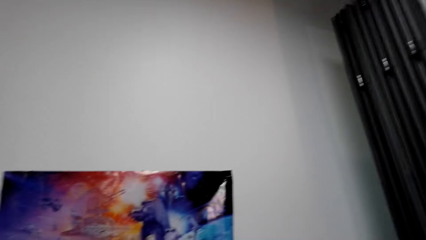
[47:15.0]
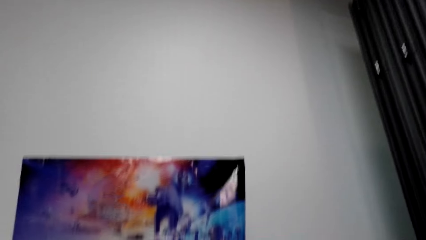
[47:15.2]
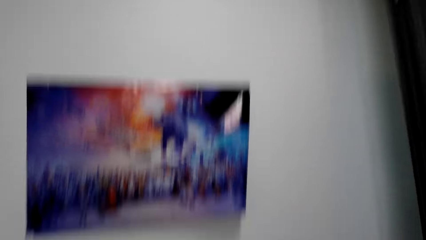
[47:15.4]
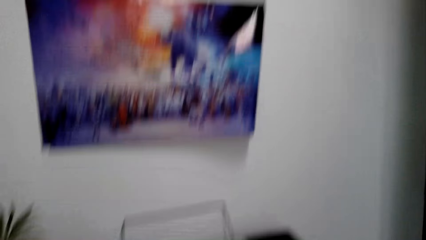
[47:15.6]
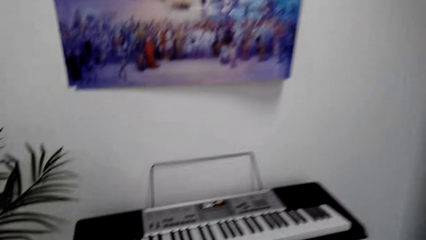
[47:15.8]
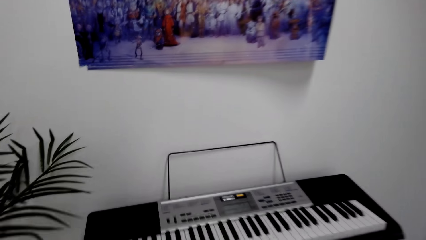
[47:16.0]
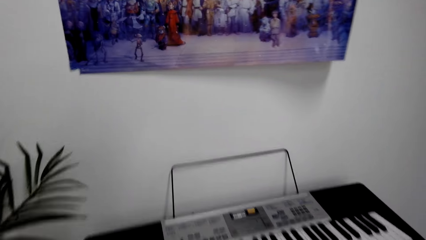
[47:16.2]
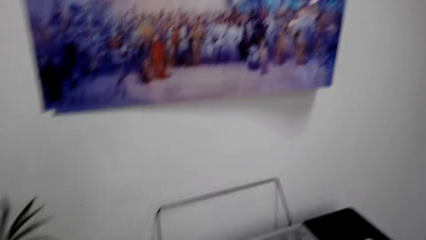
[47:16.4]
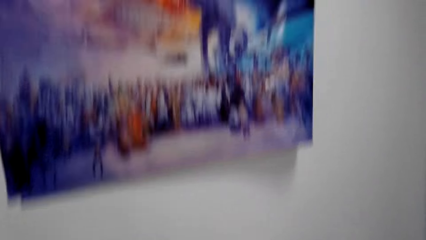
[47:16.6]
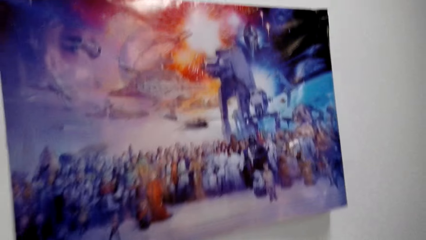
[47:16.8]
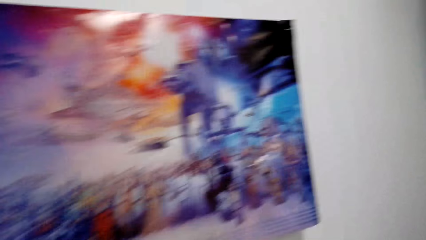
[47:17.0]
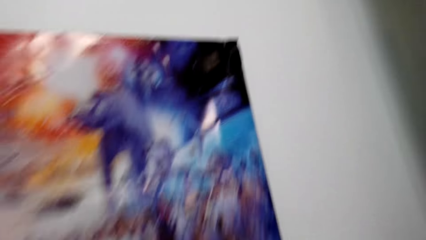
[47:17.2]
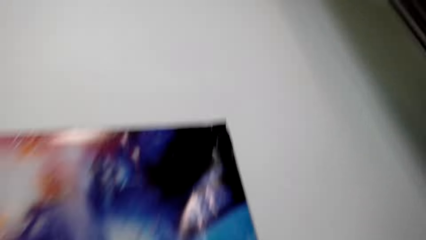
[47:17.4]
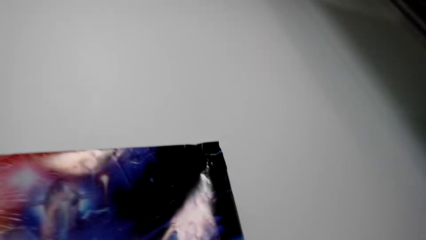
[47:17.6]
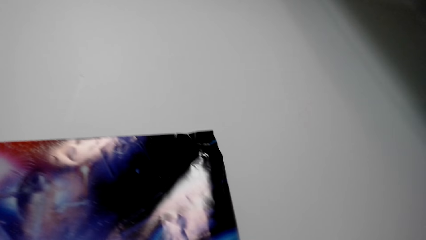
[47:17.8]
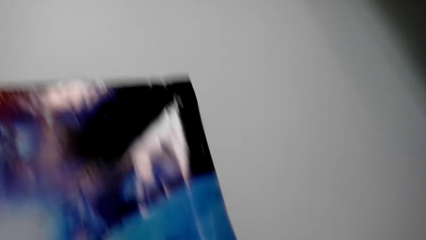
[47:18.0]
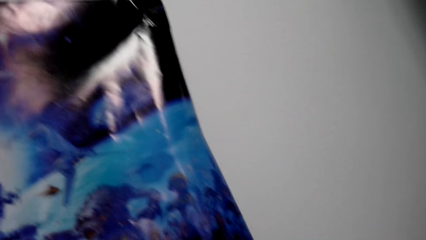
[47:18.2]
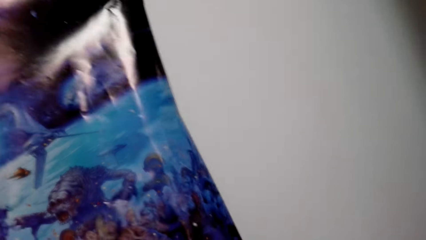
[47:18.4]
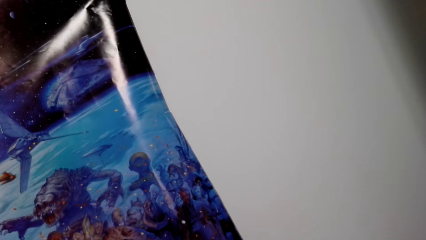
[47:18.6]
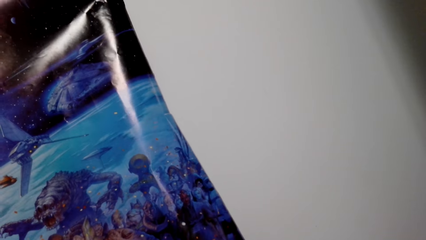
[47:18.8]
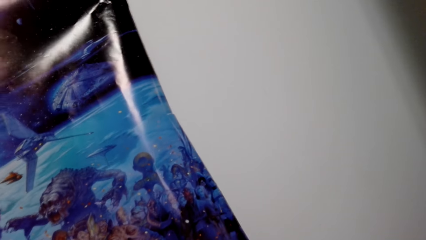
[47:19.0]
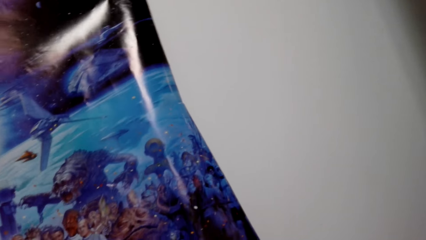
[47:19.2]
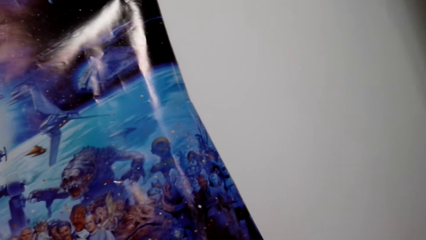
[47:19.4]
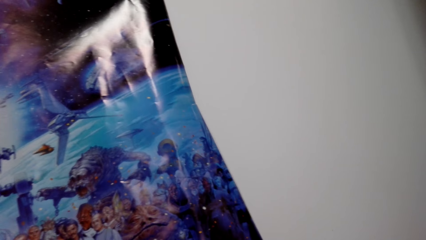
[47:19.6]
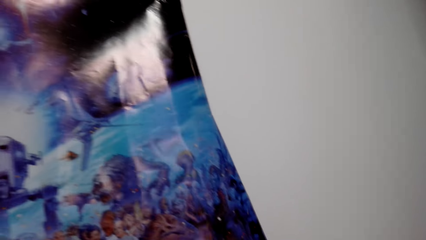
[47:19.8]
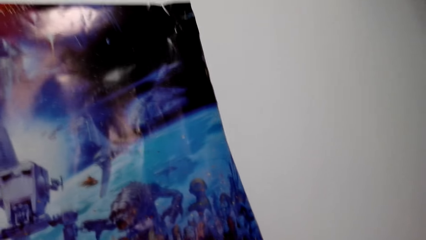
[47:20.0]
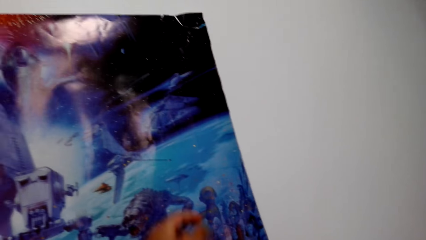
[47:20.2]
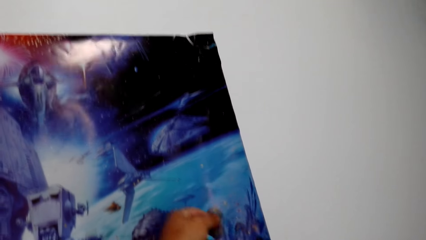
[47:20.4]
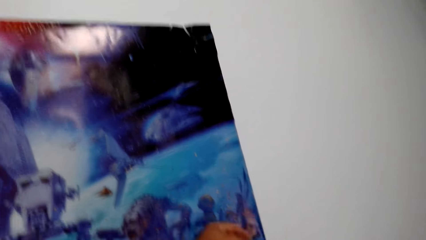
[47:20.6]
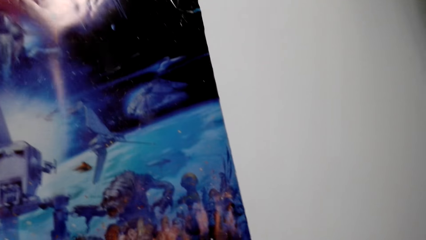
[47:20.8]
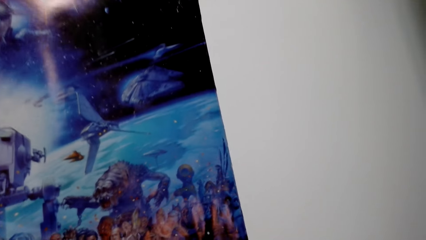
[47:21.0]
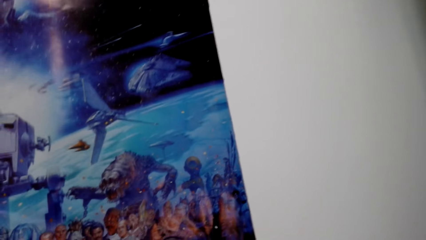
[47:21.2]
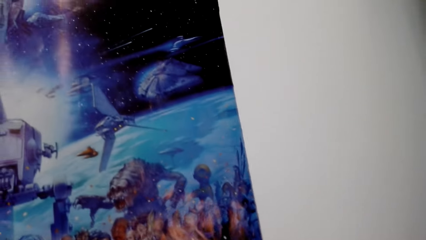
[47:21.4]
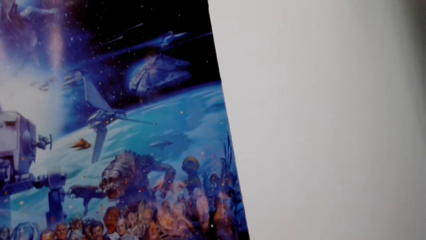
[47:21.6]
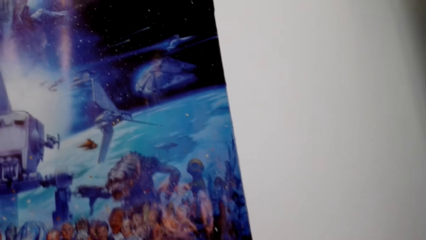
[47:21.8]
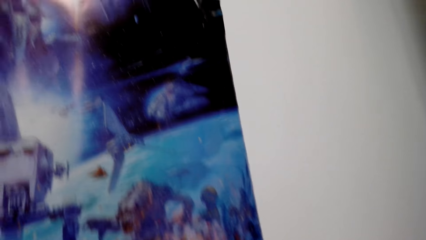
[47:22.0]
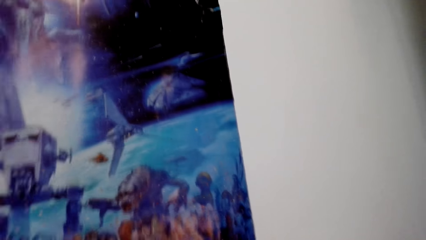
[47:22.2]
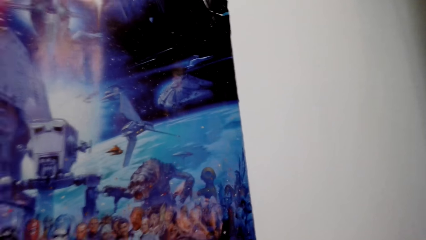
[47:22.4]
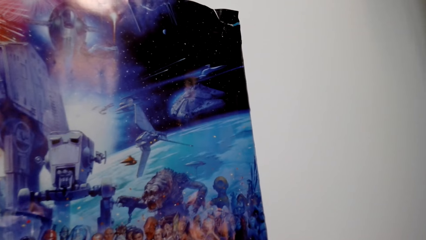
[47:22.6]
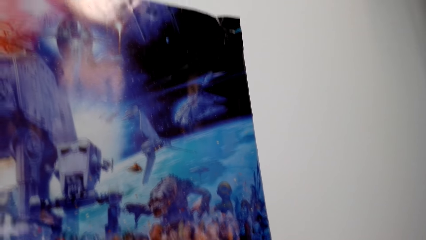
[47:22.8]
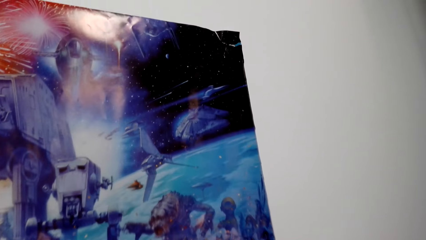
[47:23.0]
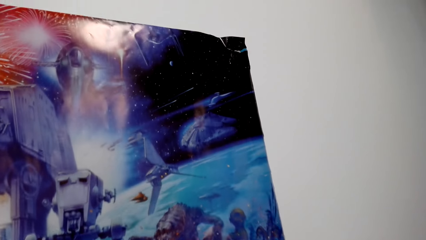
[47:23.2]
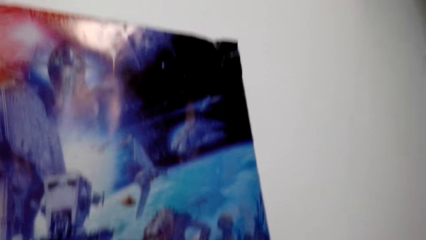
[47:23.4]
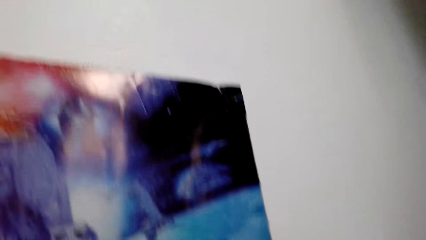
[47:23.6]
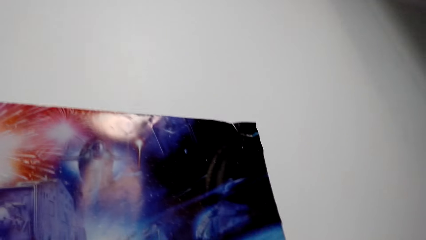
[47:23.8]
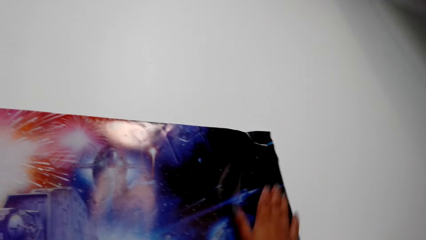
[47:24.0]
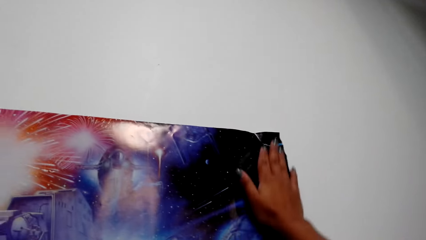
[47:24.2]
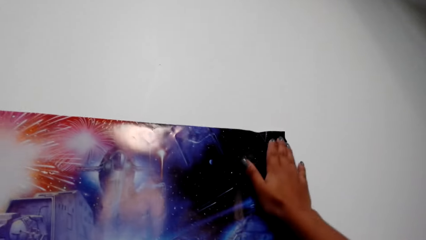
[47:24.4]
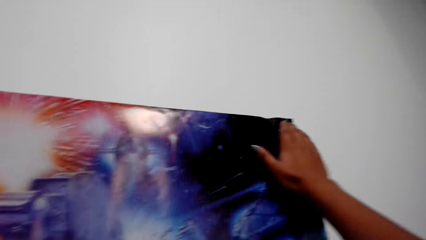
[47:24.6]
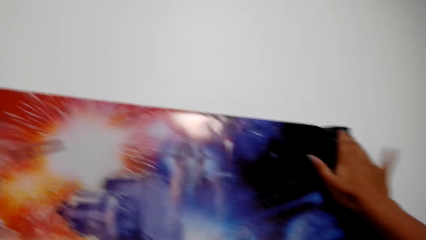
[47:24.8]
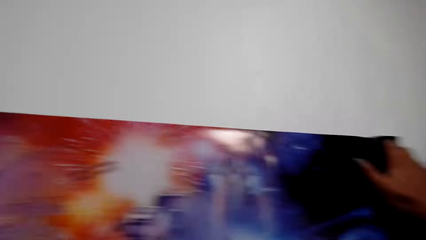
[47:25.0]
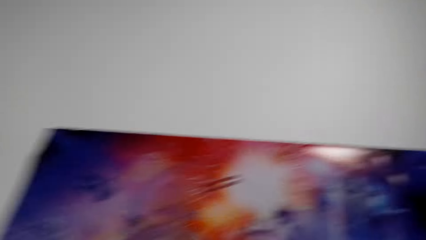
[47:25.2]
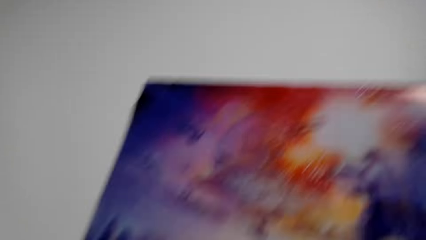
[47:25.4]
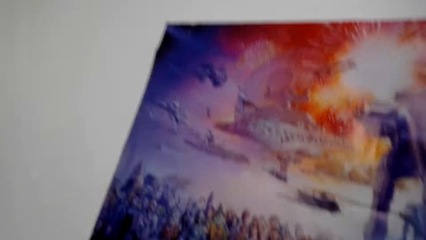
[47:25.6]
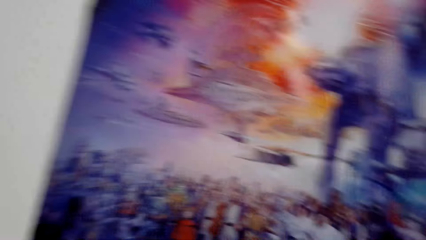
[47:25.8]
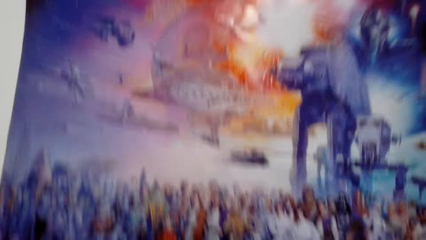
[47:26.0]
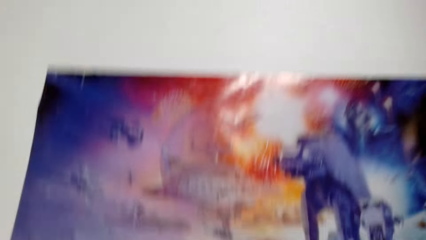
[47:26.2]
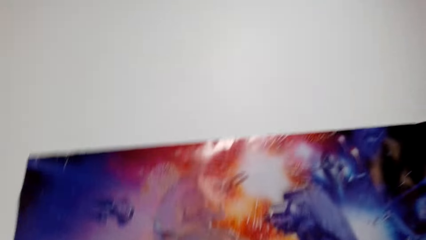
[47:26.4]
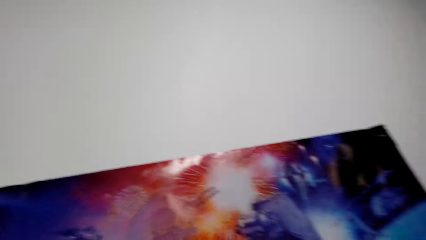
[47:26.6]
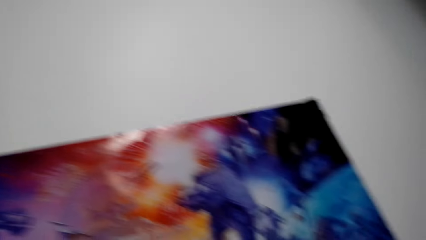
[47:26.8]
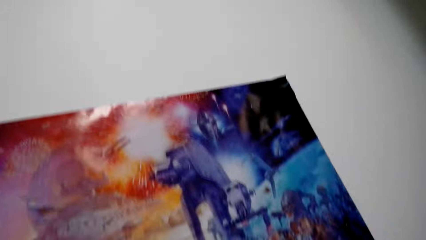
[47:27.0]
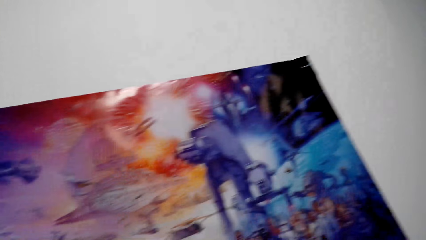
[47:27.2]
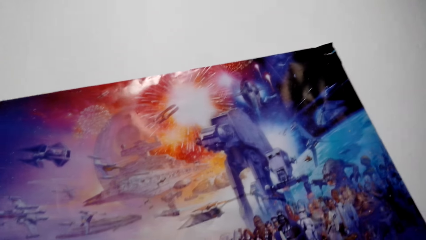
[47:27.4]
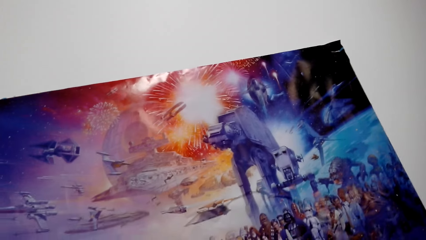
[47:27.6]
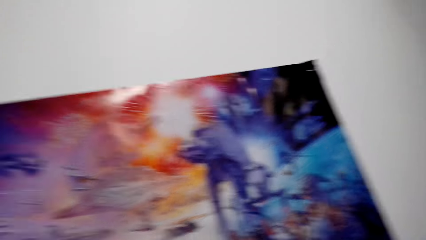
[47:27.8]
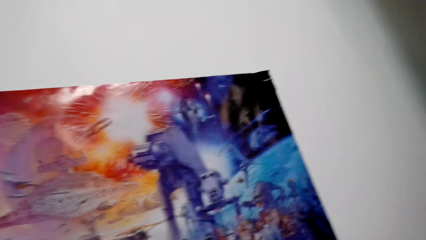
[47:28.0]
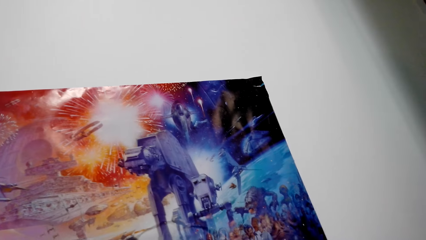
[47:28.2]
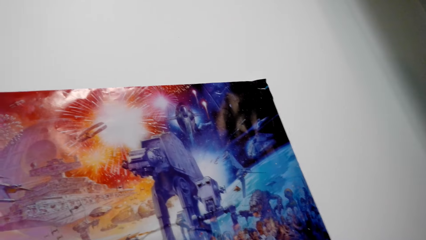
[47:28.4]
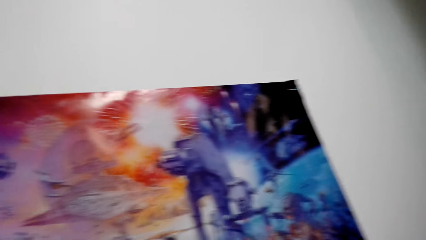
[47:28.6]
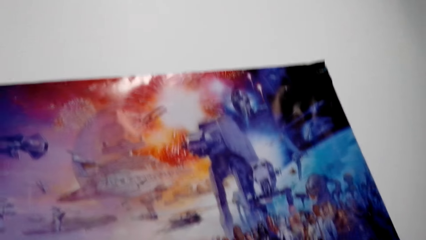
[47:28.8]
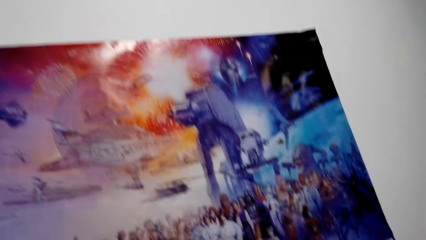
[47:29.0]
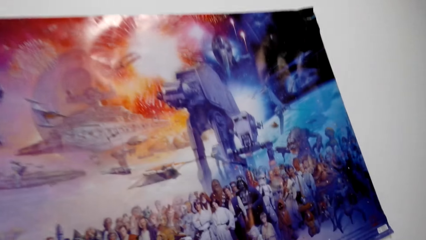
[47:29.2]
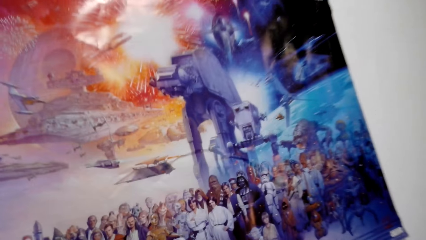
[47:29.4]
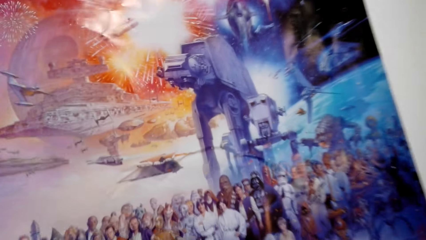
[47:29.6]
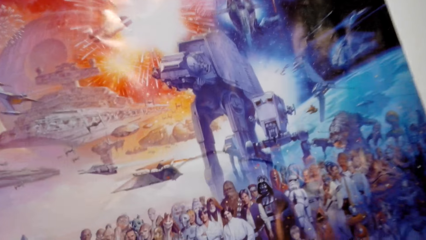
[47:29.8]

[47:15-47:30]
The camera wearer looks at the poster. They align a wallpaper on the wall. They stick the poster on the wall with the masking tape. They align the wallpaper on the wall. They press the poster on the wall. They look at the poster.
